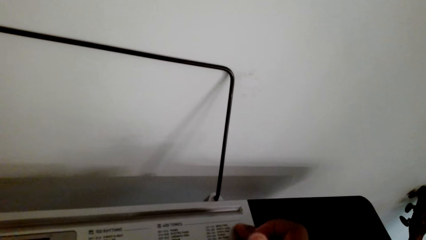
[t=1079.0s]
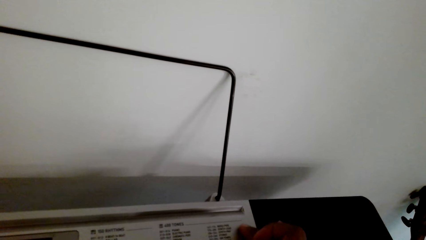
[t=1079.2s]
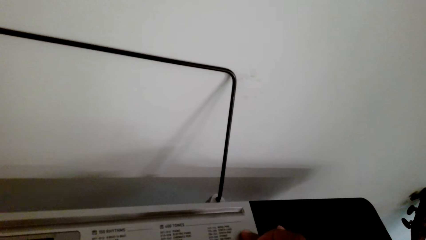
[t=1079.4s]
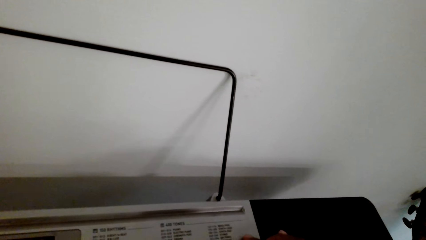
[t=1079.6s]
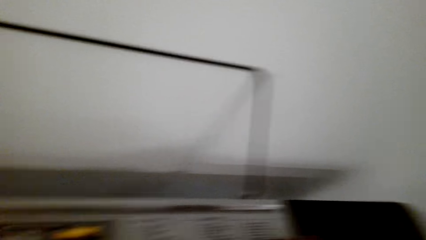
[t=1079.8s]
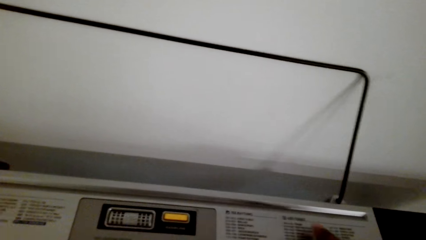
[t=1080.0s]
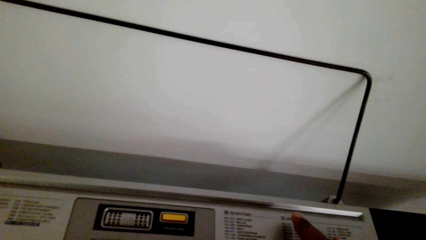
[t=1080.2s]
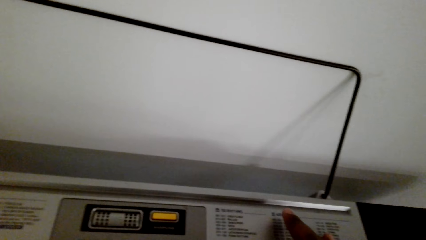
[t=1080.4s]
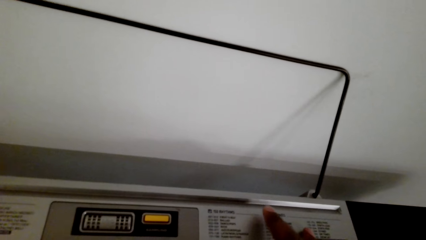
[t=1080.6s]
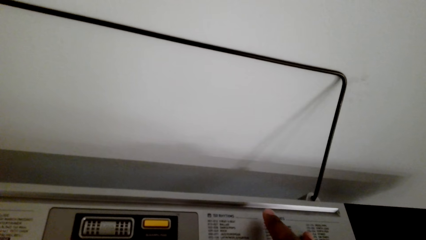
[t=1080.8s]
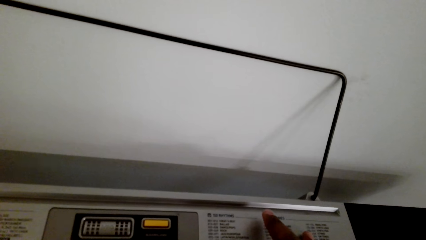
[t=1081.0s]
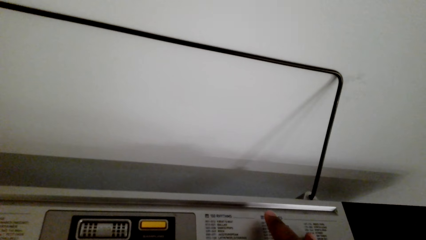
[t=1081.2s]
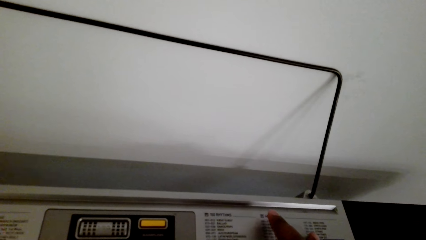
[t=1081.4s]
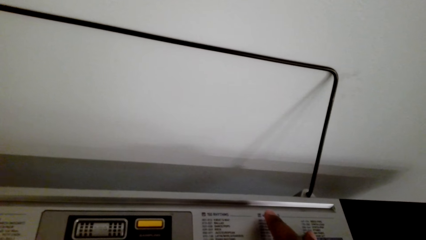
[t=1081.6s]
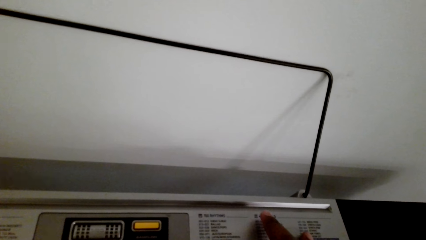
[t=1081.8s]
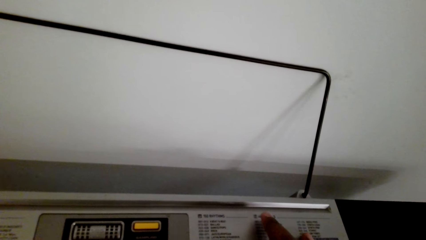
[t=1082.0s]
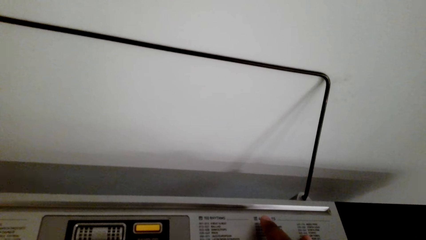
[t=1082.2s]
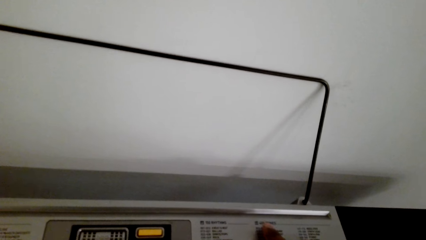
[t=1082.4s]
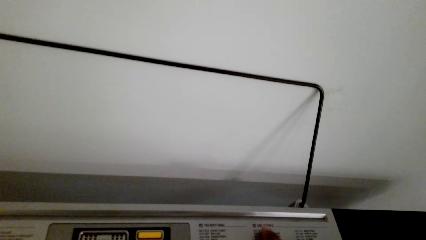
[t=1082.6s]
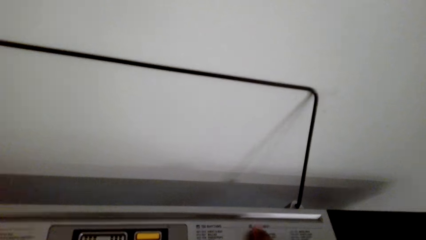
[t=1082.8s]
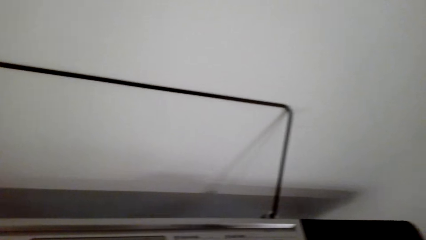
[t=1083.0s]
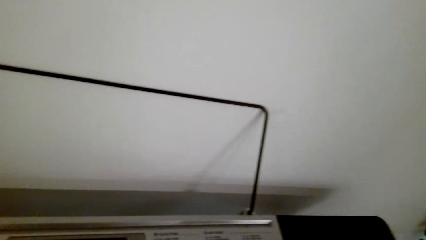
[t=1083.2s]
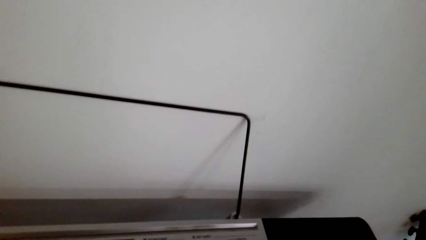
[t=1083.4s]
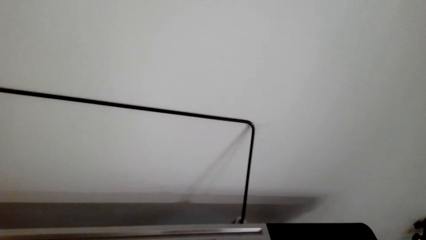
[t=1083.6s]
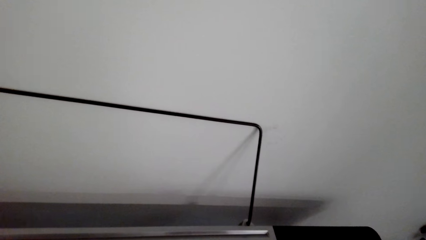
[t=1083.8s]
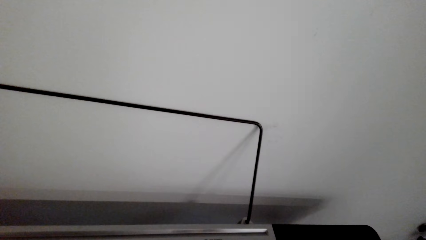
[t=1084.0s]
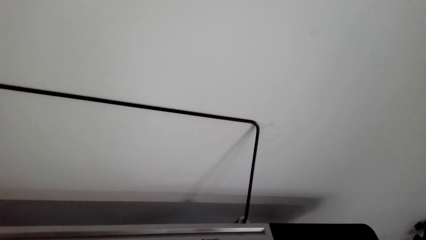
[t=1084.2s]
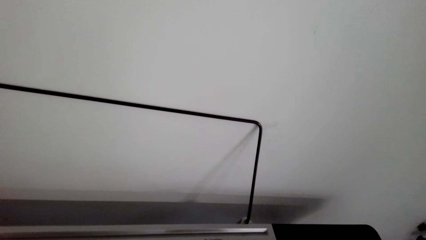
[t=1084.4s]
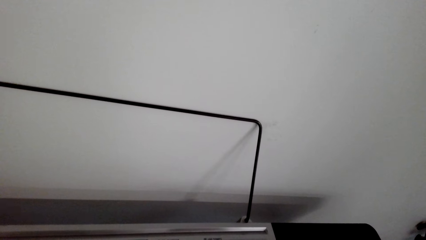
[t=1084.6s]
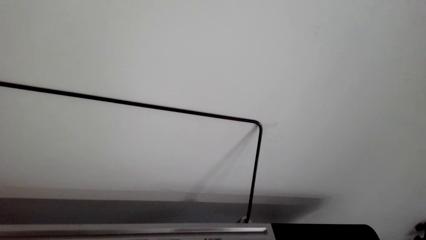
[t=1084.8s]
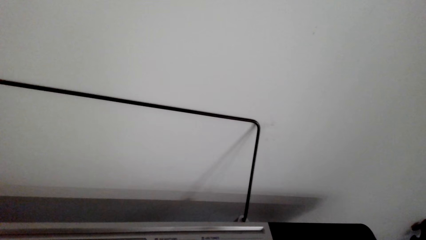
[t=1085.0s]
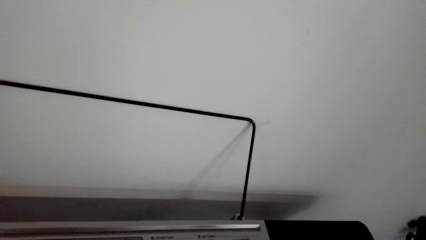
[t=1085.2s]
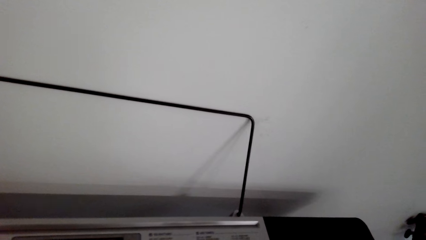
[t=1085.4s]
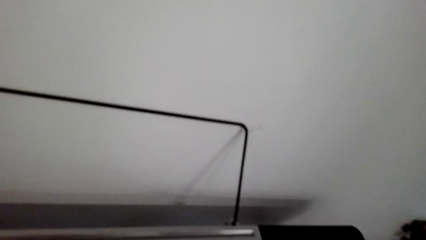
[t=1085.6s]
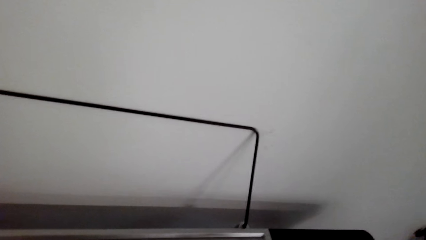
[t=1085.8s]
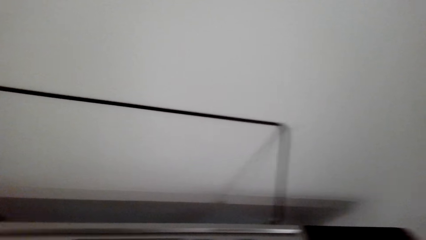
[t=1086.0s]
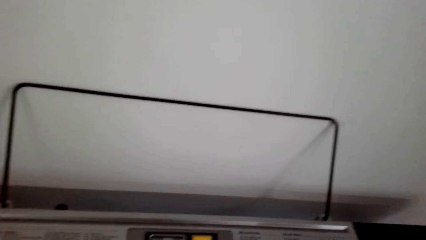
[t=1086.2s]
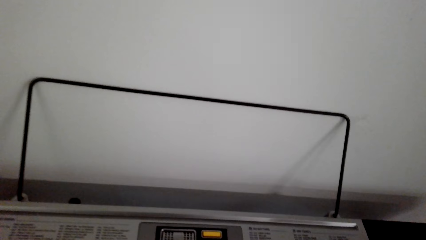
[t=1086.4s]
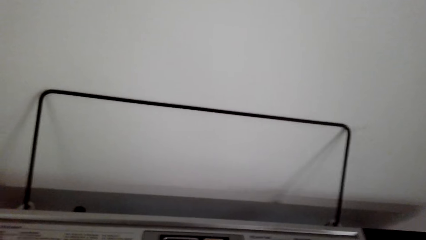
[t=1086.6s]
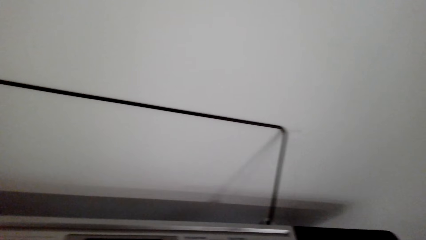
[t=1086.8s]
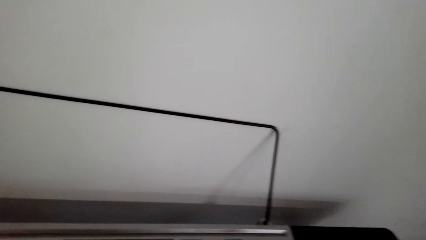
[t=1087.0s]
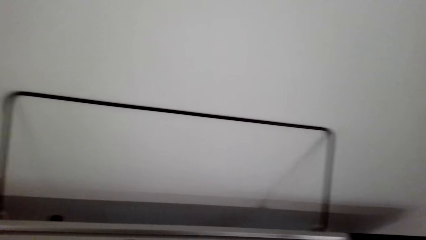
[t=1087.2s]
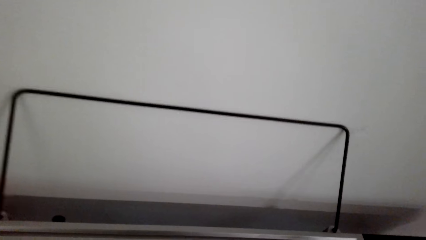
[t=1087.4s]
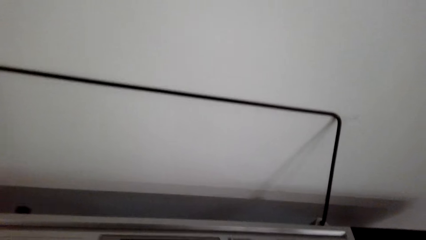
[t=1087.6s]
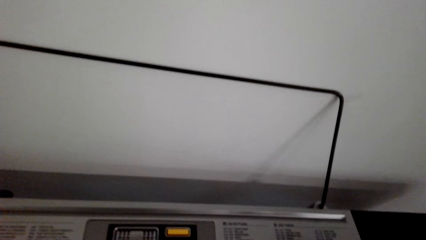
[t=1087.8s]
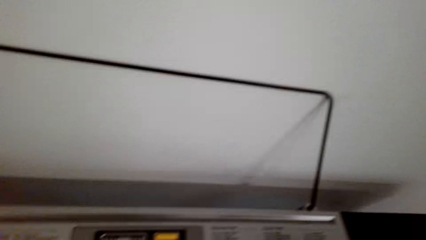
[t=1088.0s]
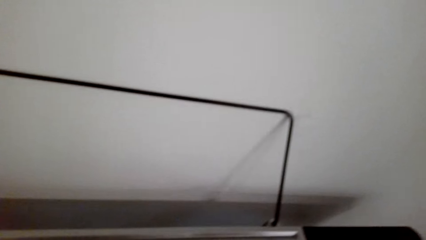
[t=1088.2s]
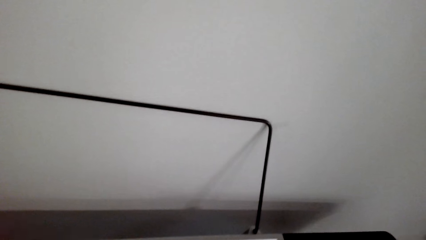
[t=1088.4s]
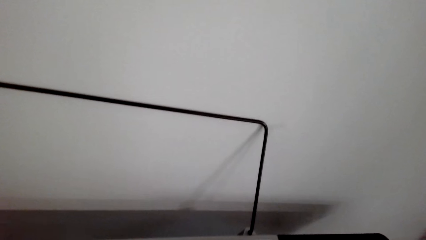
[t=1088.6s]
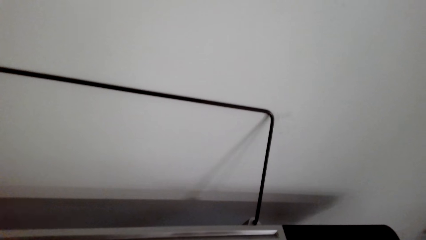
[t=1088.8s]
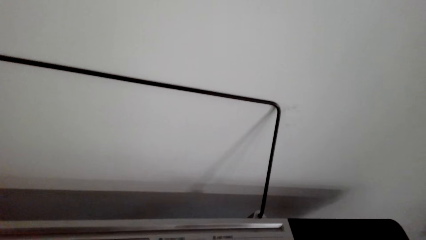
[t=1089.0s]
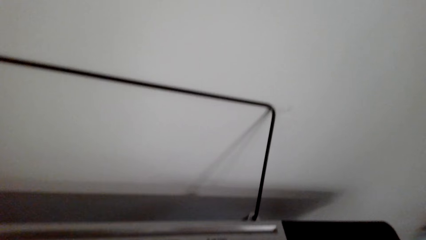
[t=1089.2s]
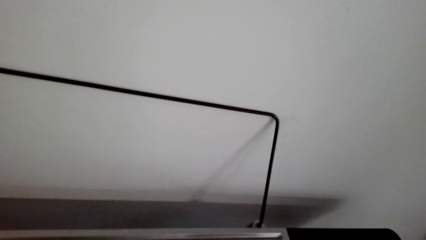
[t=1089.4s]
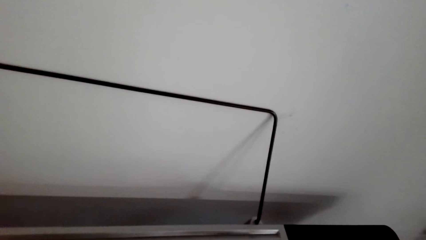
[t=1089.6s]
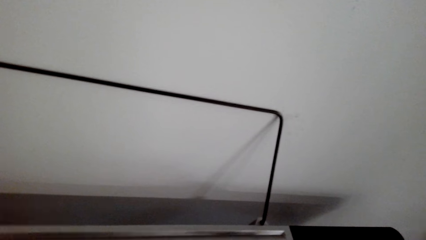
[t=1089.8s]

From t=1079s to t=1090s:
The camera wearer adjusts the buttons on the piano. They adjust the piano.

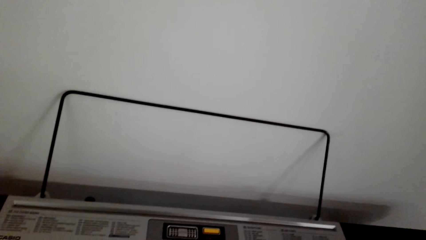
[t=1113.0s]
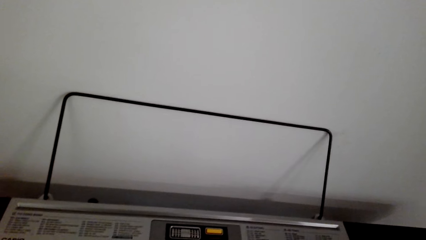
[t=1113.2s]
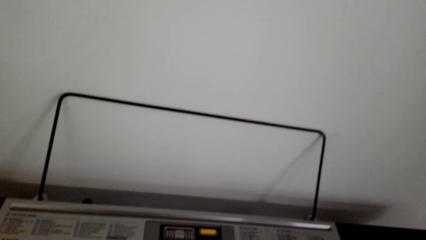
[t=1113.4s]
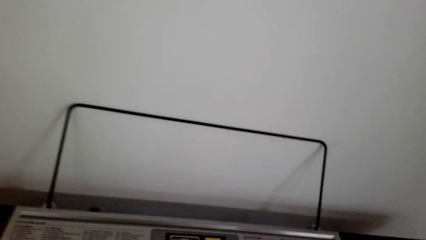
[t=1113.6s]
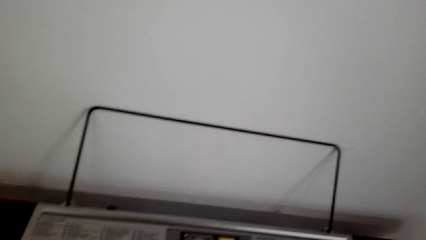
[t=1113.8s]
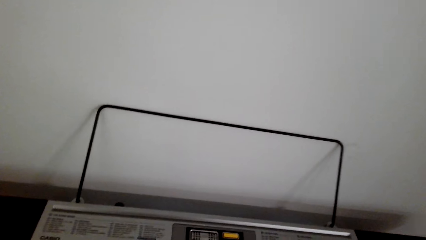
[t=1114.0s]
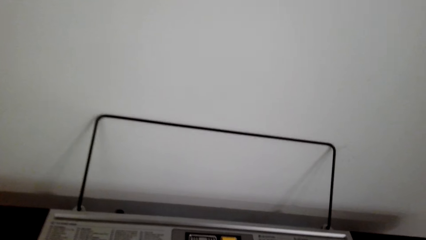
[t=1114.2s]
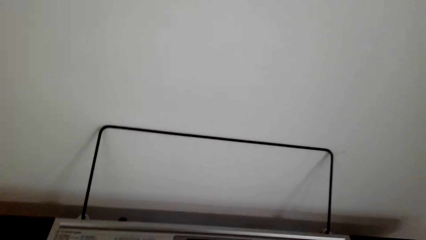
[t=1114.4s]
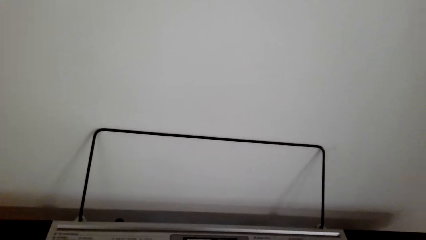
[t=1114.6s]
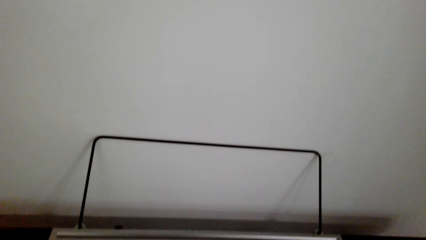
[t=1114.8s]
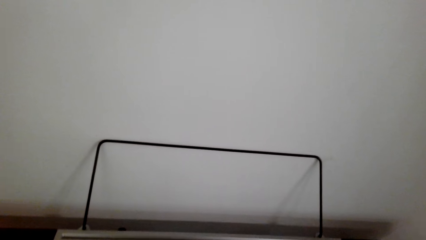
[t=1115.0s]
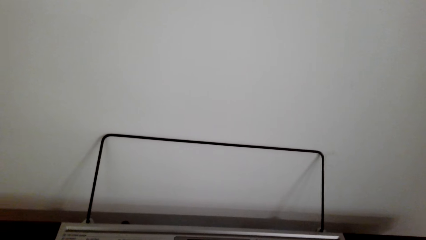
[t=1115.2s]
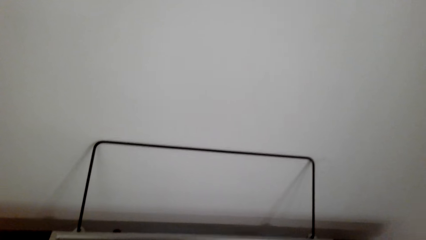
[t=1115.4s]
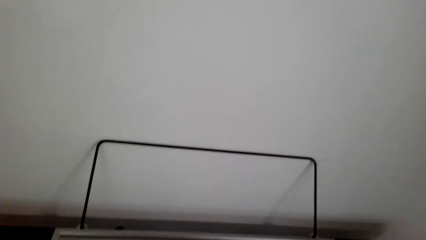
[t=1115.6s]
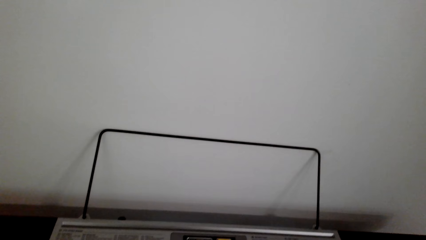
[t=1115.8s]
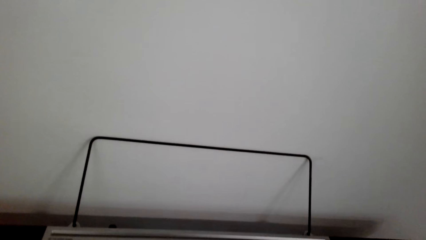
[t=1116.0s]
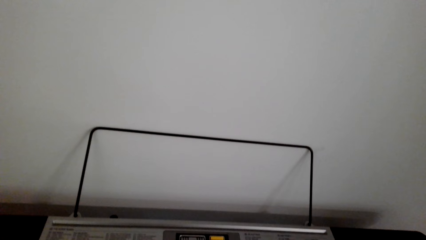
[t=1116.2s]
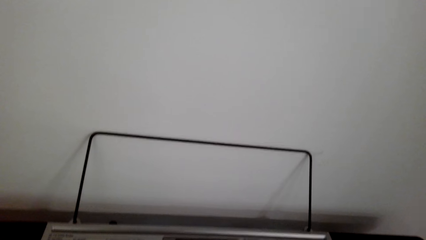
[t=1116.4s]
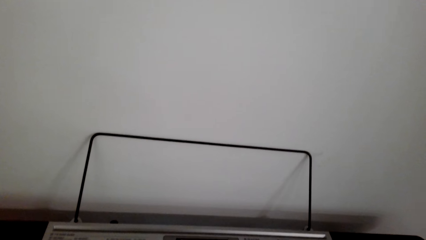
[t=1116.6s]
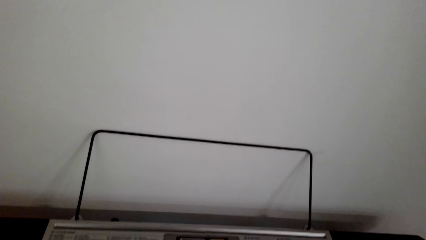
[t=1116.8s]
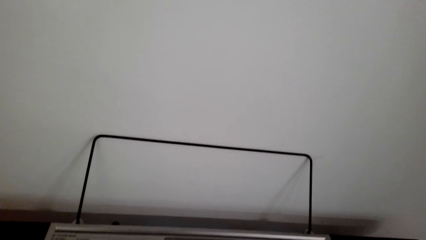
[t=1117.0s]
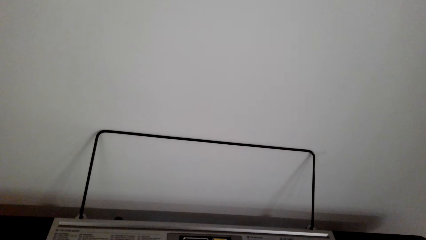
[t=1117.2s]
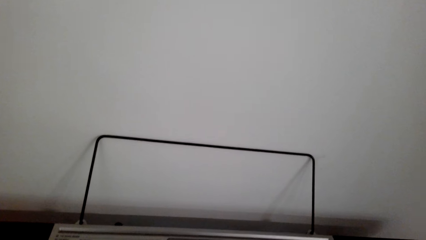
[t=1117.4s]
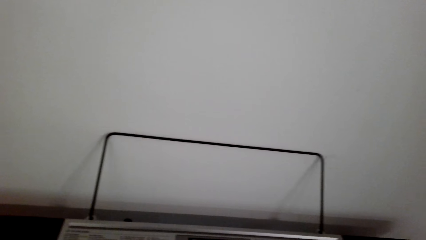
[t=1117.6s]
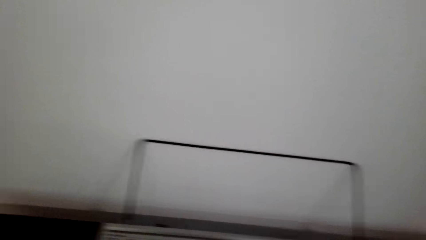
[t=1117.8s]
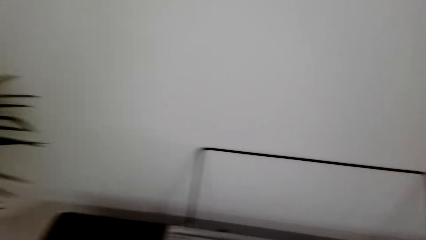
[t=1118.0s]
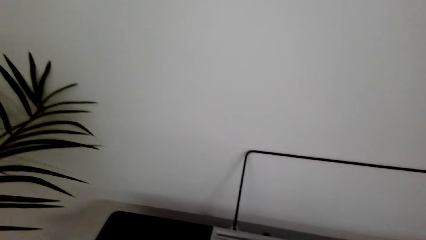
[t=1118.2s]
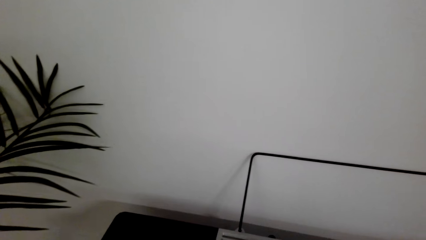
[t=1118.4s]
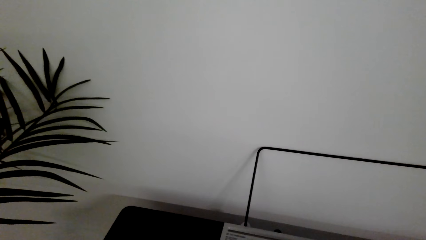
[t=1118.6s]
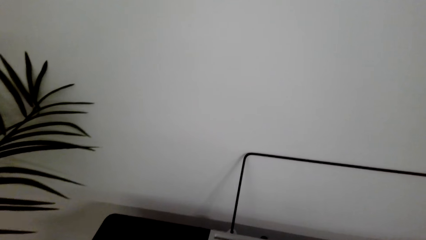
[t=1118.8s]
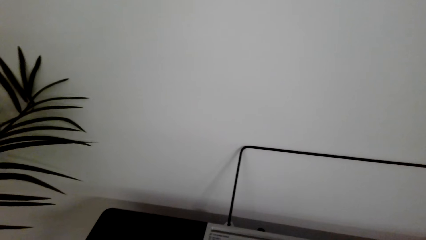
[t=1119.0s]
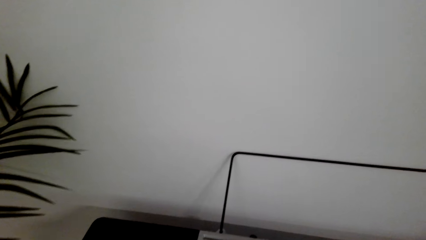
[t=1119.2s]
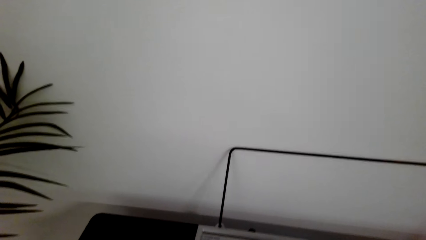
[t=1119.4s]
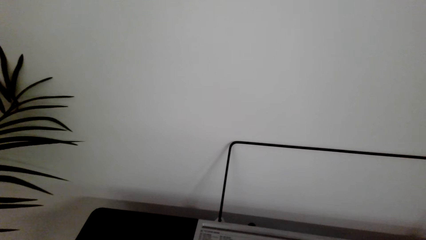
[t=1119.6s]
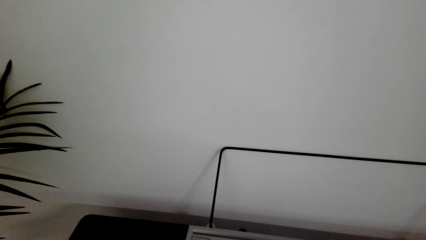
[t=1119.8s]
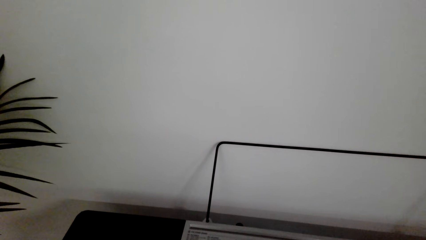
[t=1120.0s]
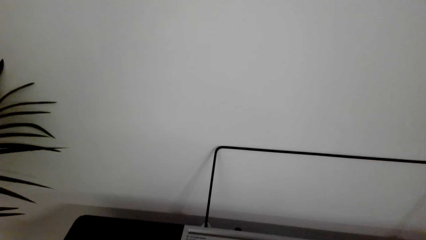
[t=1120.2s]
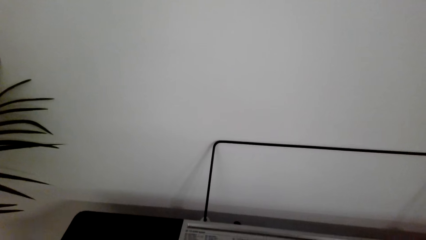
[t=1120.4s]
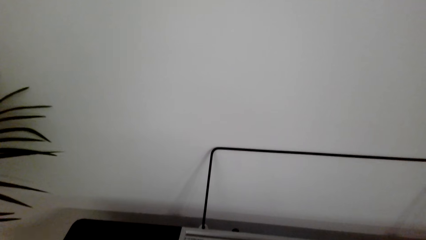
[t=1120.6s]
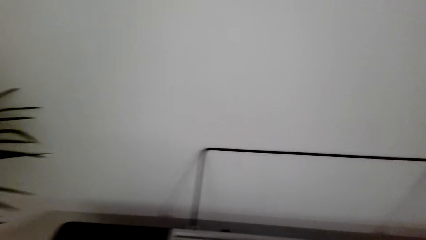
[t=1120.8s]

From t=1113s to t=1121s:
The camera wearer plays the piano.
